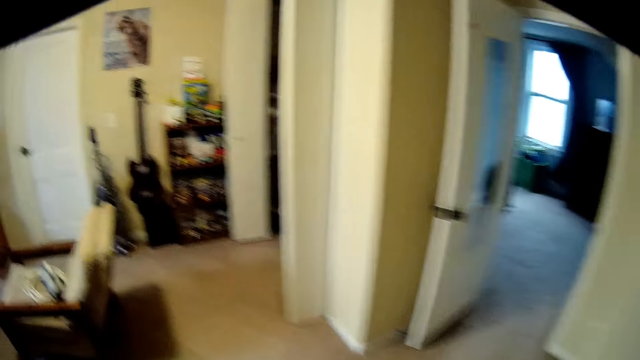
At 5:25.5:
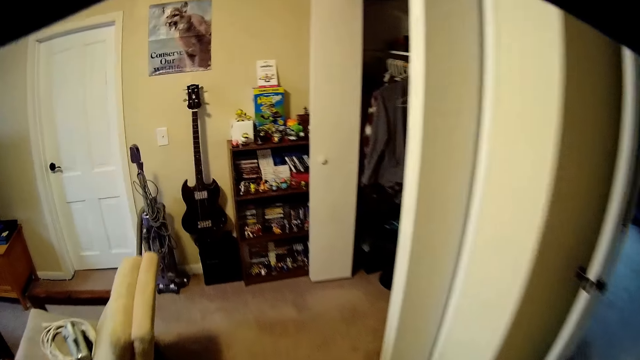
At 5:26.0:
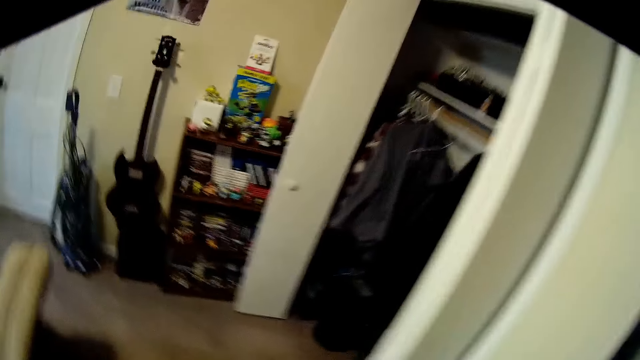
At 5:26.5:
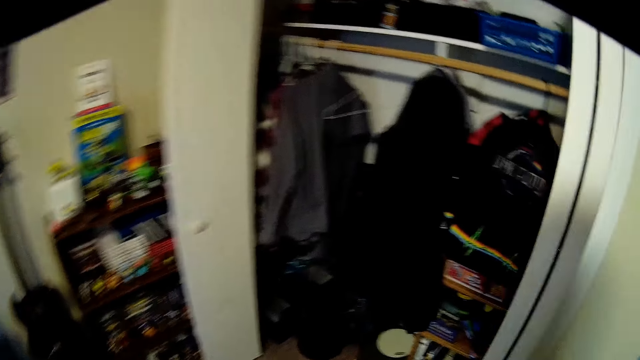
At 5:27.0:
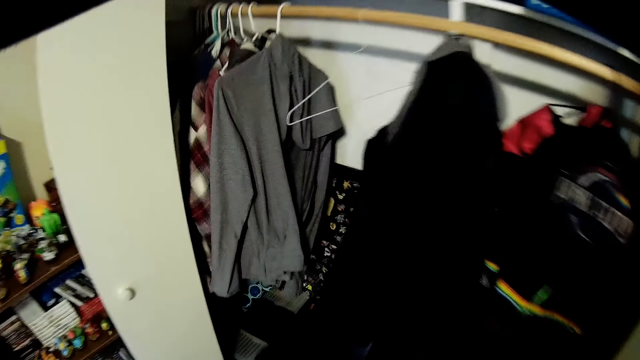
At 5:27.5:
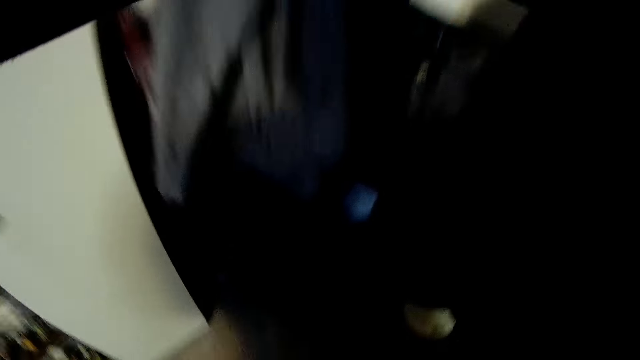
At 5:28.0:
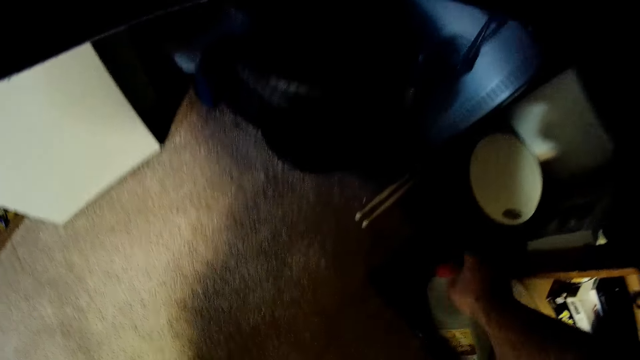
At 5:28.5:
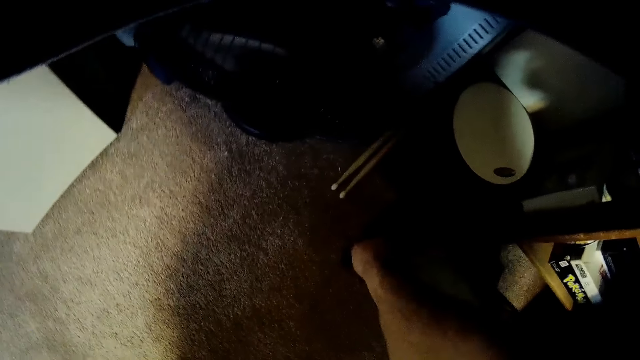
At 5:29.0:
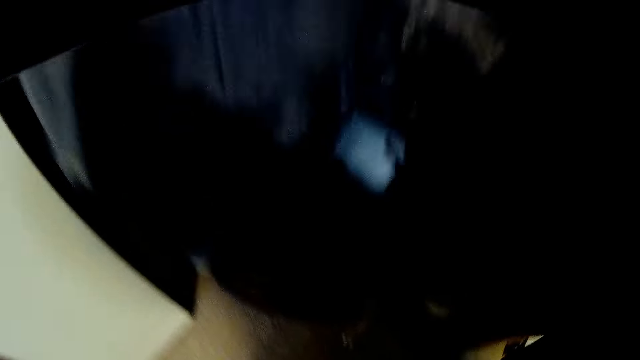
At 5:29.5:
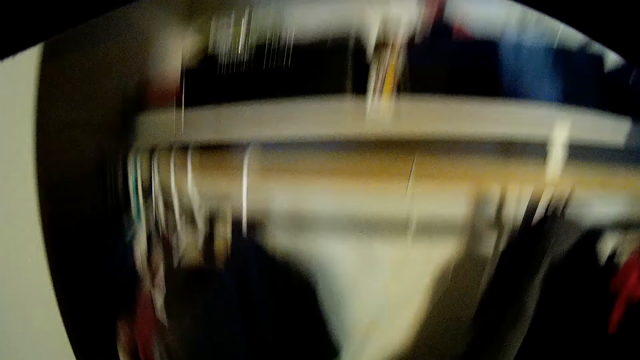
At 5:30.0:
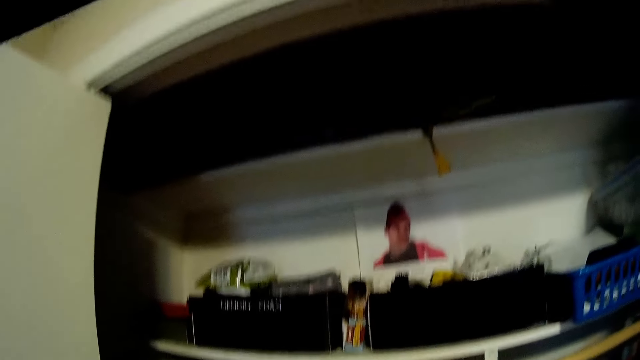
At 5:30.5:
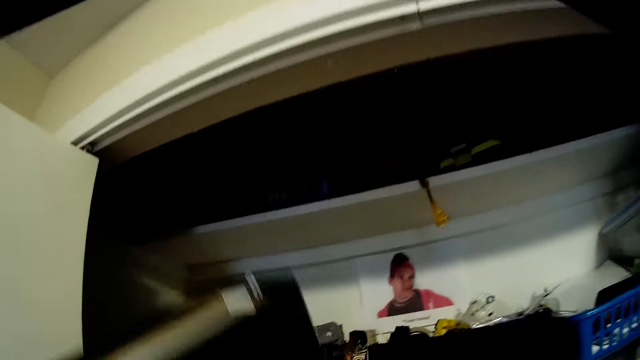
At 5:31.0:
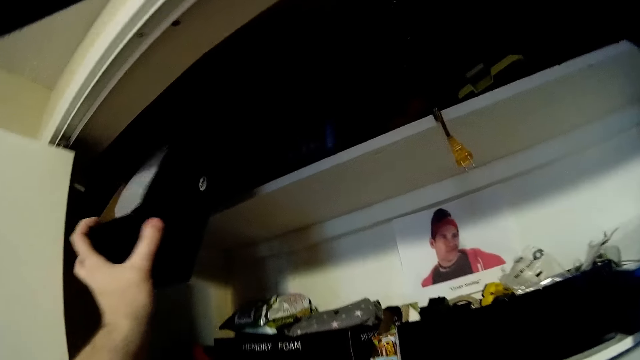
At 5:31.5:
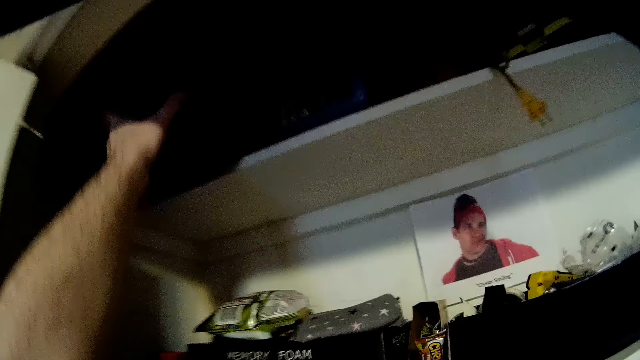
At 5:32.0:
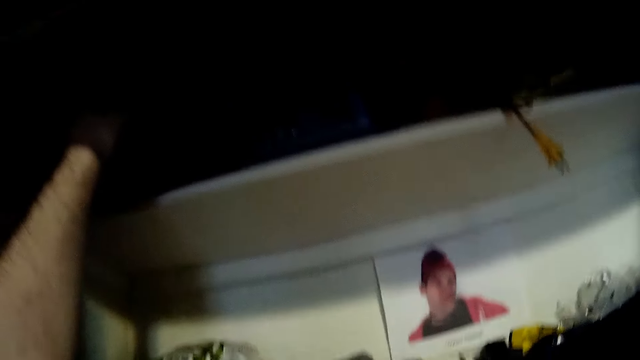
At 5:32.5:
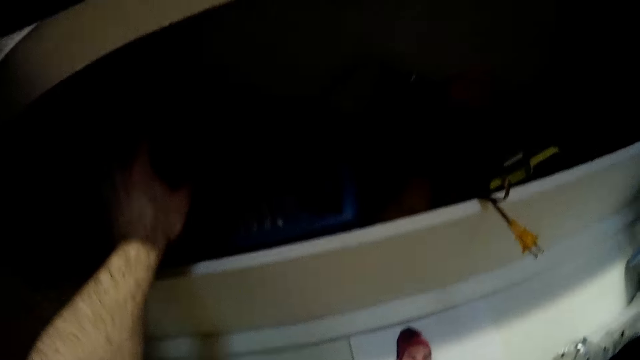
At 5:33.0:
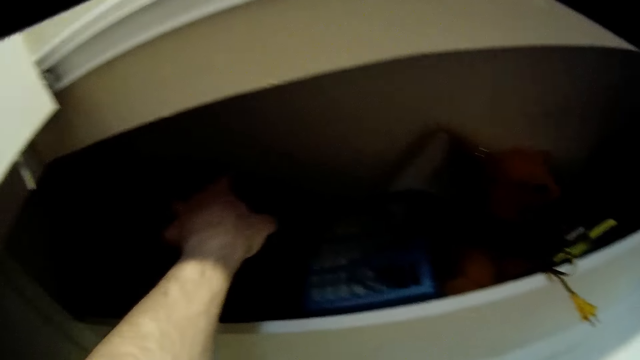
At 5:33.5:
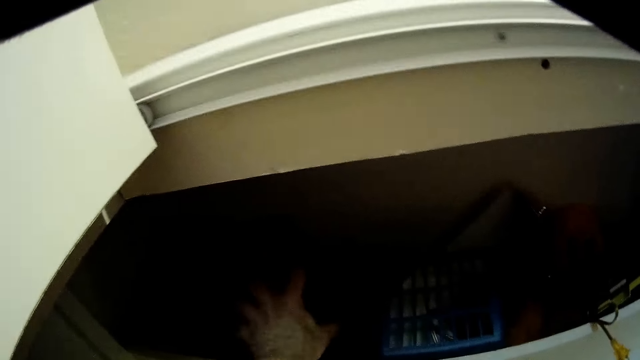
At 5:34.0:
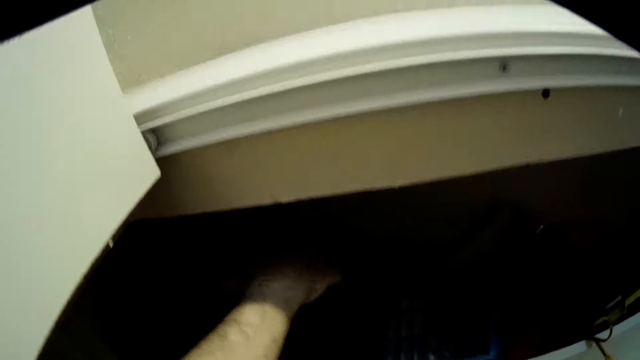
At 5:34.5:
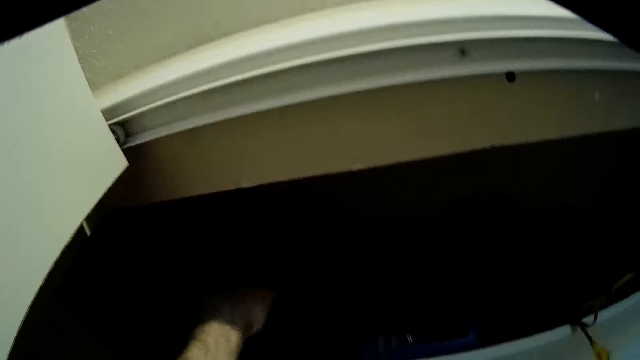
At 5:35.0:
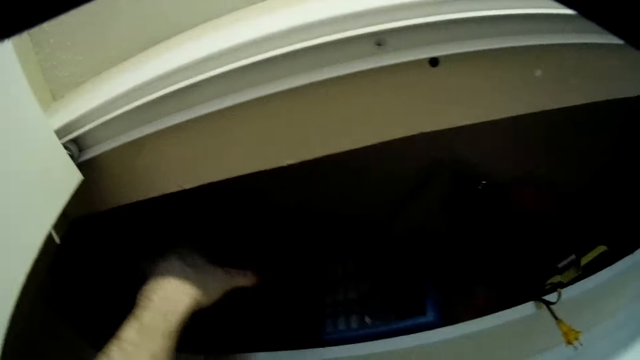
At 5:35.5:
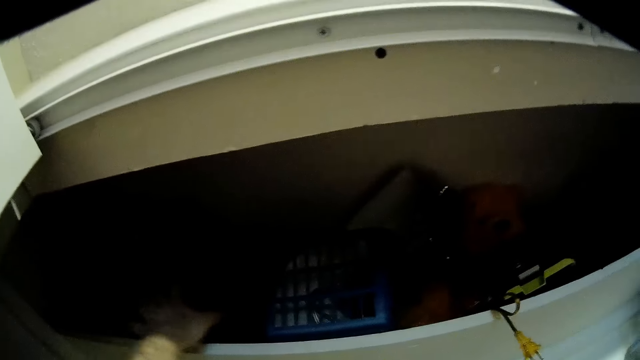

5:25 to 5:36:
The camera wearer bends down and drops the bottle in a container. They pick up the container, stand up, and place the container on top of the cabinet. They open the fridge.

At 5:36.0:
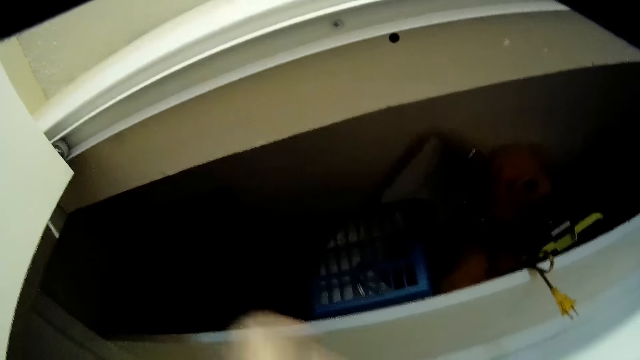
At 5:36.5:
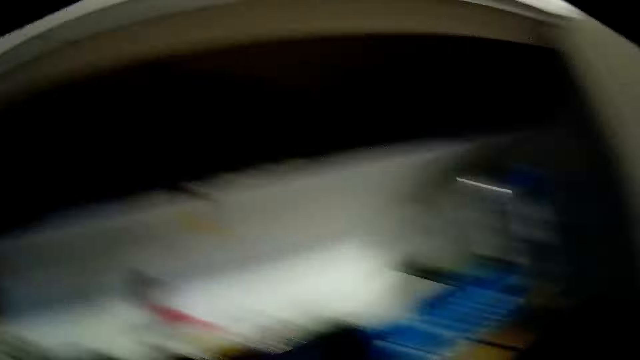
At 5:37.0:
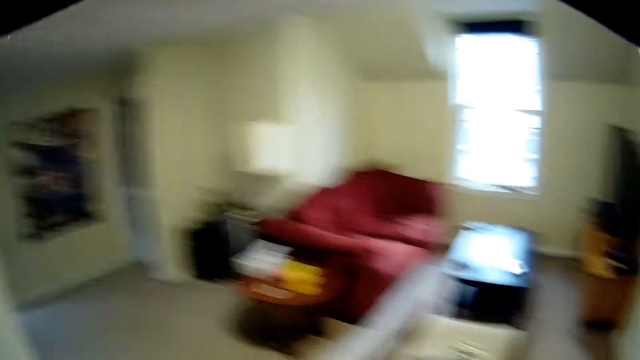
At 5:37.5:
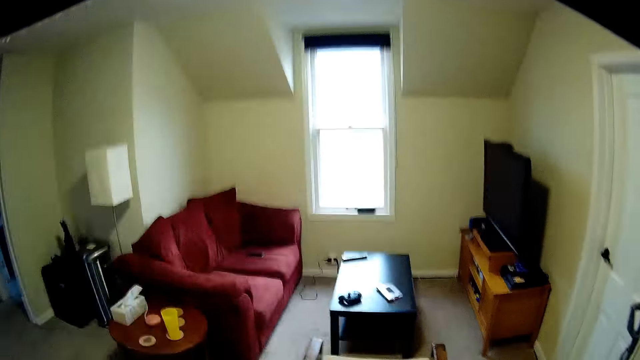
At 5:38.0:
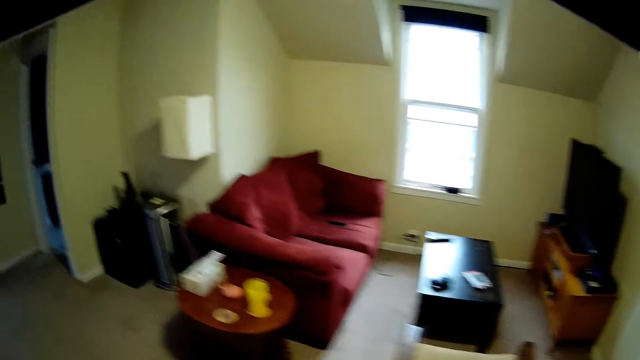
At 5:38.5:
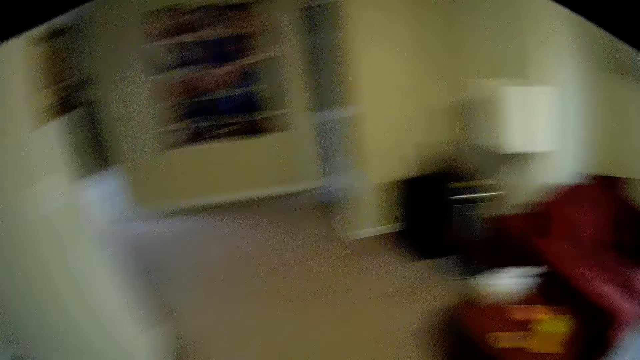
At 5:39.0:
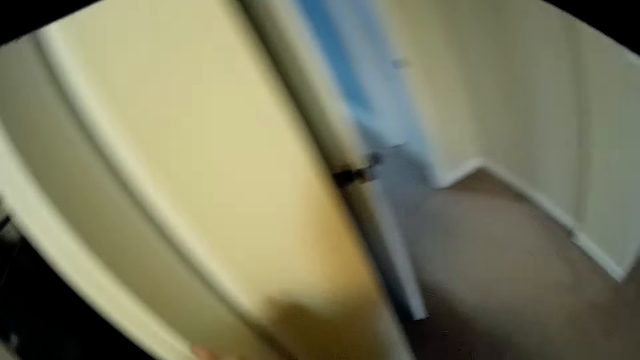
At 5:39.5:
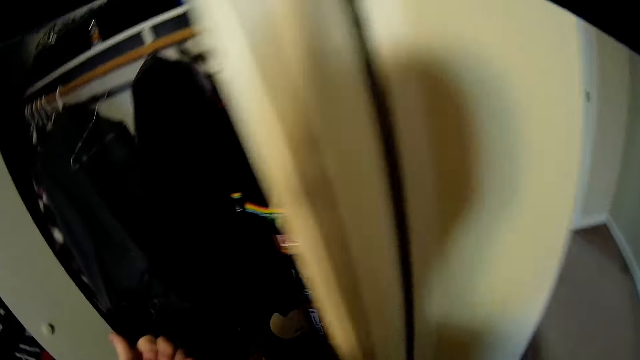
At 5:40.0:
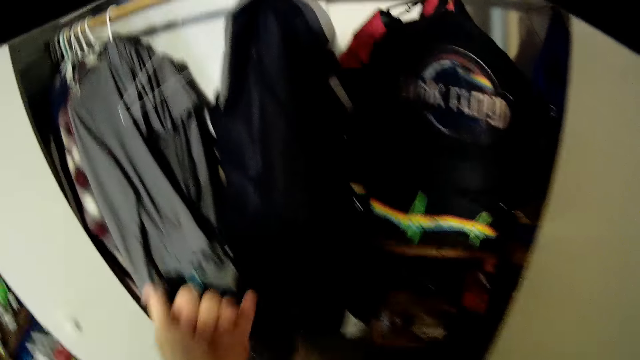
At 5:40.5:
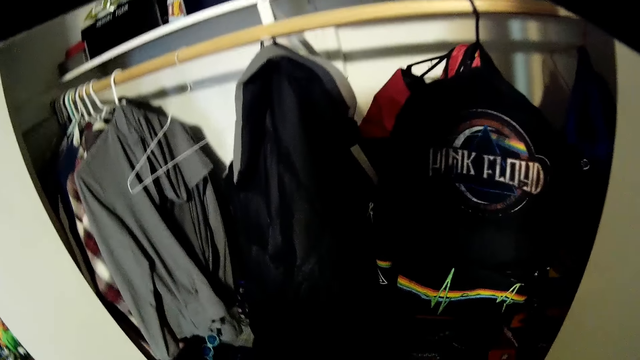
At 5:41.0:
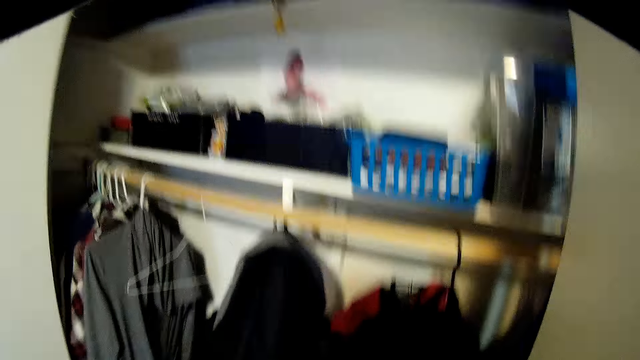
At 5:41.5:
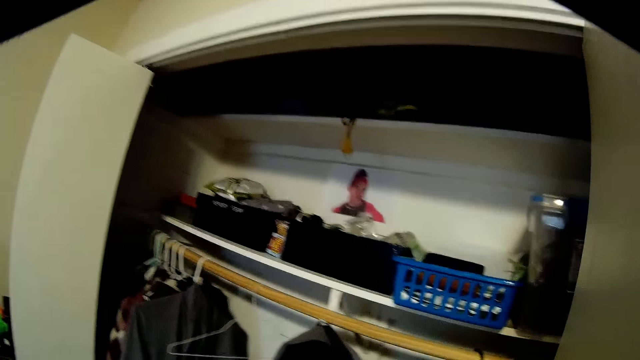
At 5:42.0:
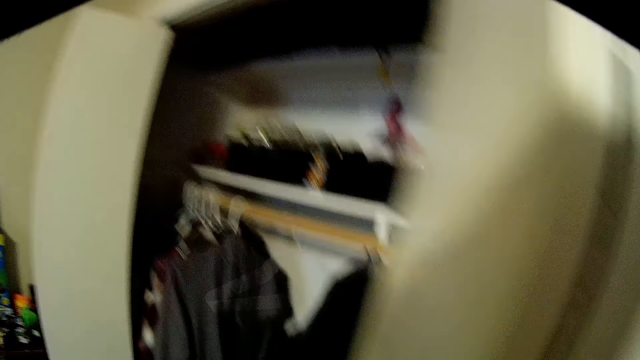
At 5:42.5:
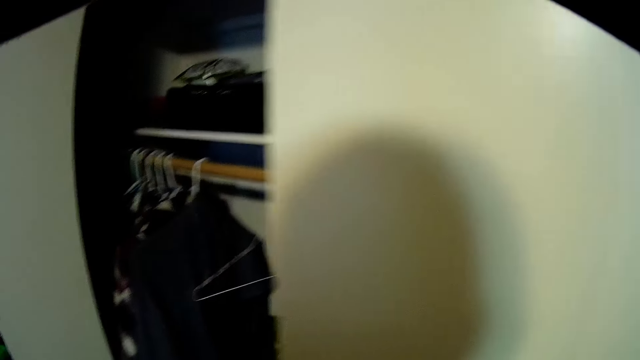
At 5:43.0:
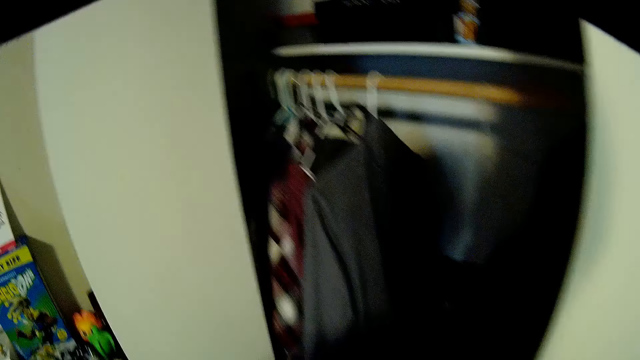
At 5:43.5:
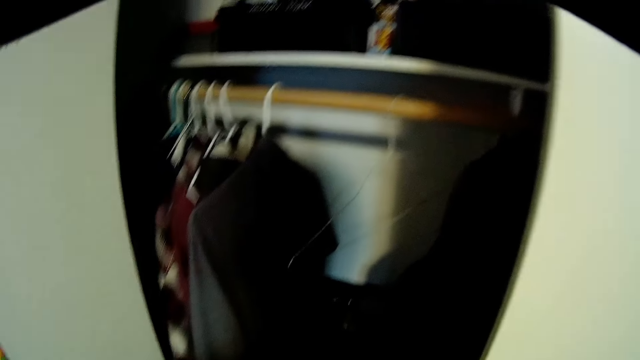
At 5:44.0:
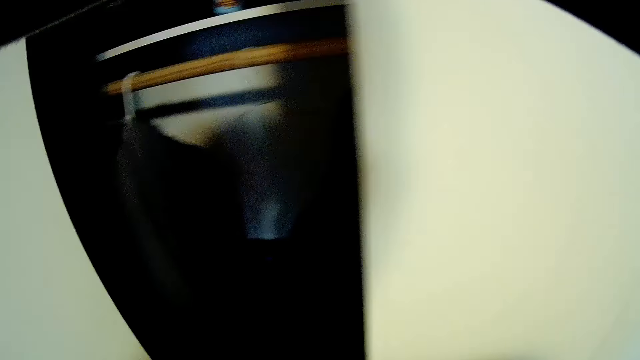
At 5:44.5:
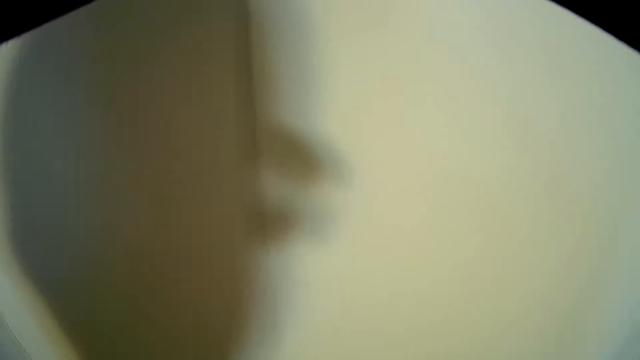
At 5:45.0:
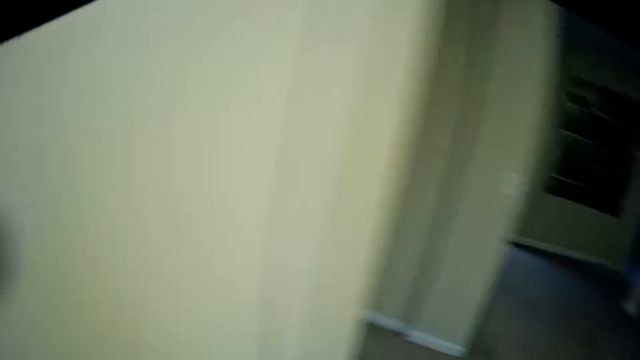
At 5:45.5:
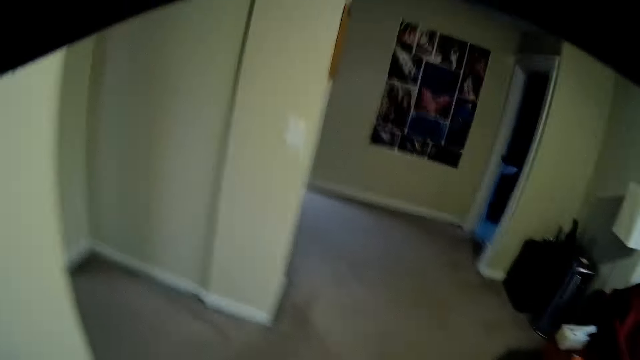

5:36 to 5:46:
The camera wearer drops their hands down and walks around the house. They close the cabinet.
